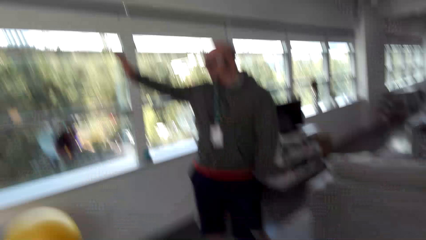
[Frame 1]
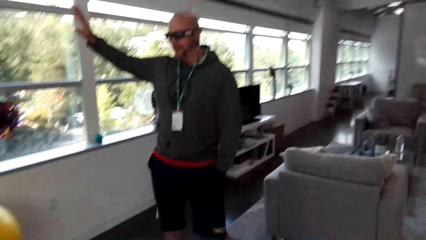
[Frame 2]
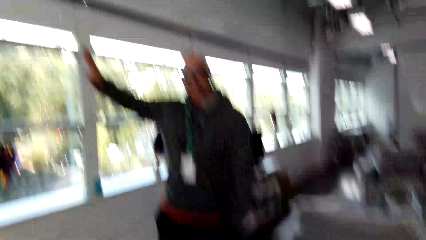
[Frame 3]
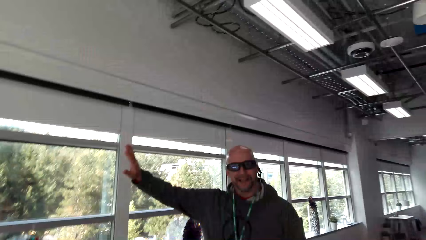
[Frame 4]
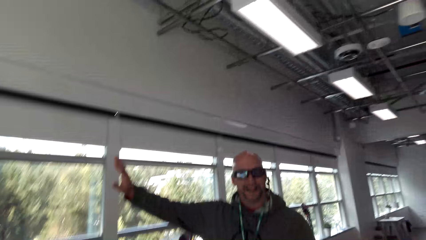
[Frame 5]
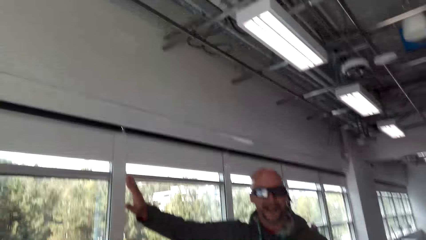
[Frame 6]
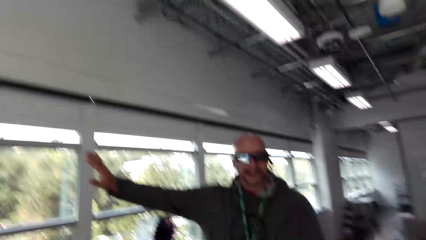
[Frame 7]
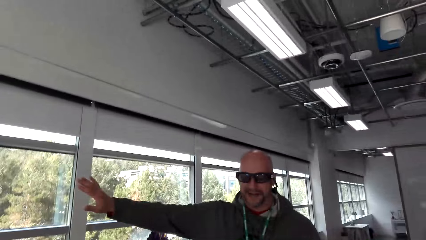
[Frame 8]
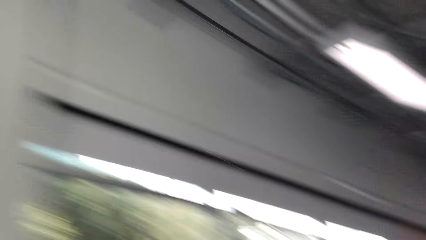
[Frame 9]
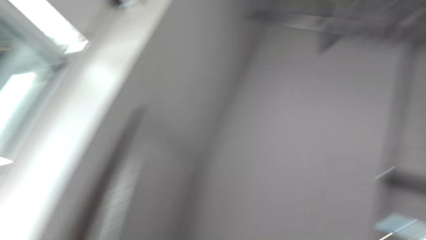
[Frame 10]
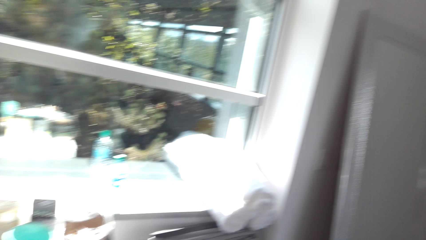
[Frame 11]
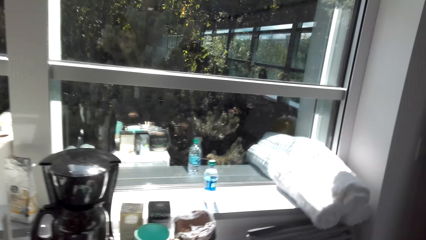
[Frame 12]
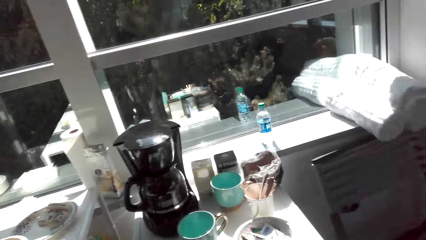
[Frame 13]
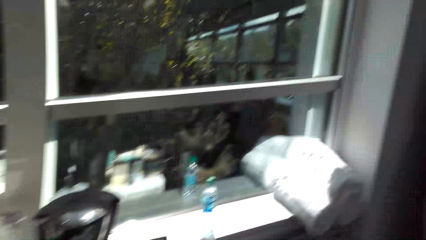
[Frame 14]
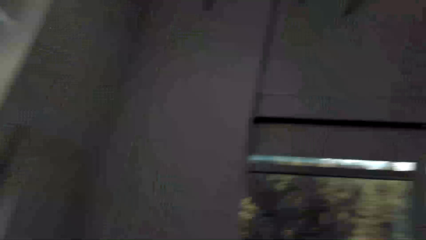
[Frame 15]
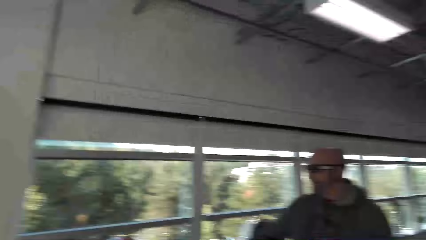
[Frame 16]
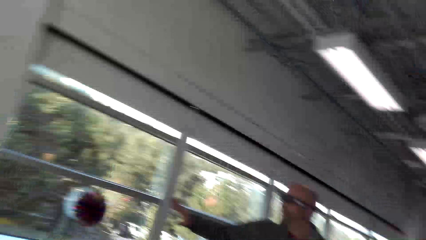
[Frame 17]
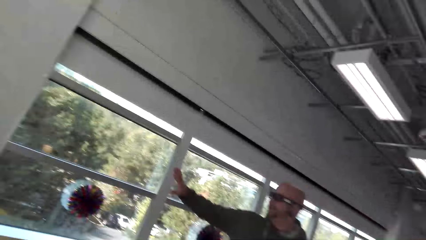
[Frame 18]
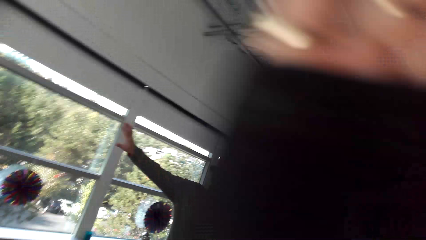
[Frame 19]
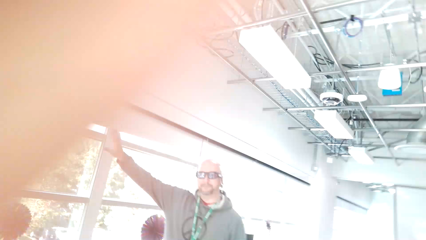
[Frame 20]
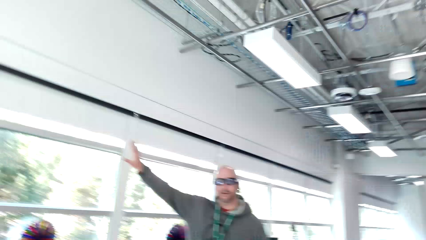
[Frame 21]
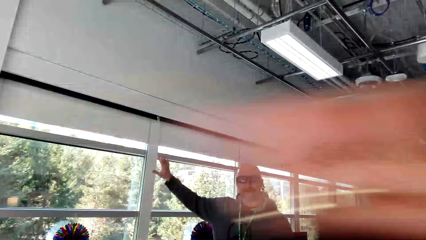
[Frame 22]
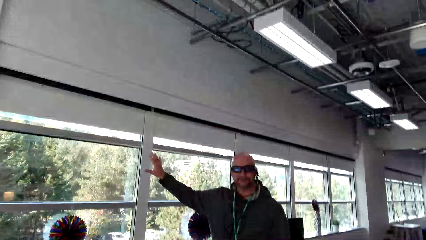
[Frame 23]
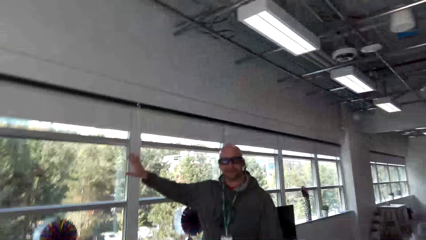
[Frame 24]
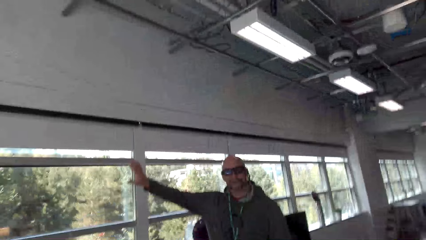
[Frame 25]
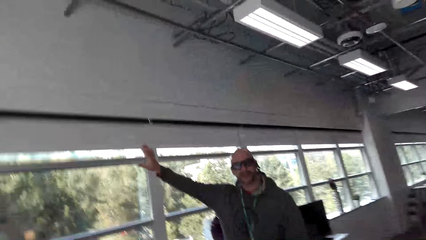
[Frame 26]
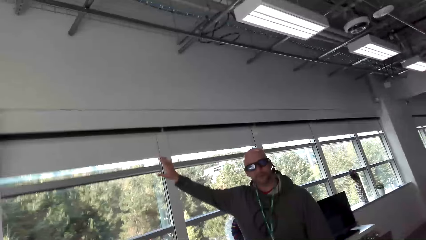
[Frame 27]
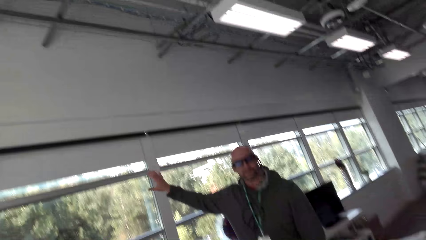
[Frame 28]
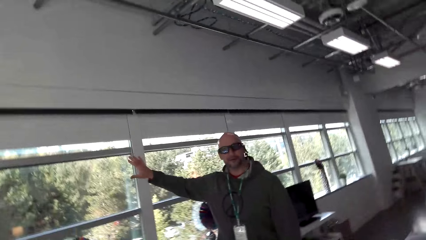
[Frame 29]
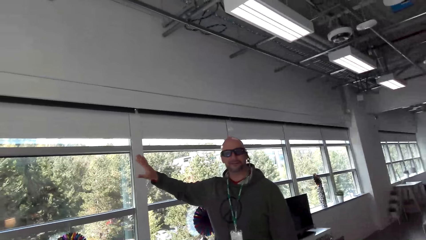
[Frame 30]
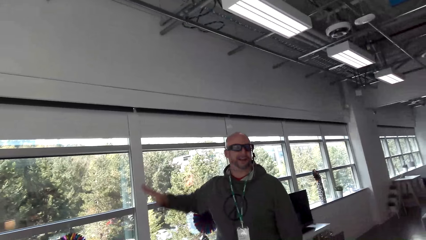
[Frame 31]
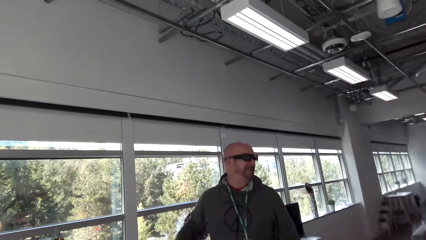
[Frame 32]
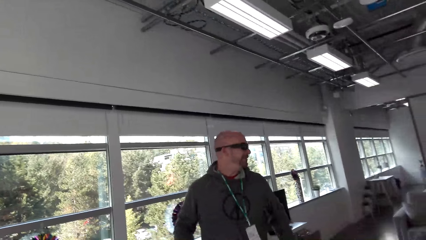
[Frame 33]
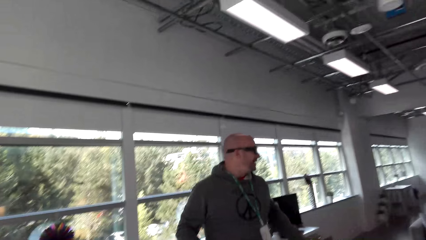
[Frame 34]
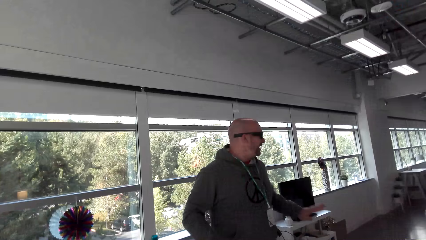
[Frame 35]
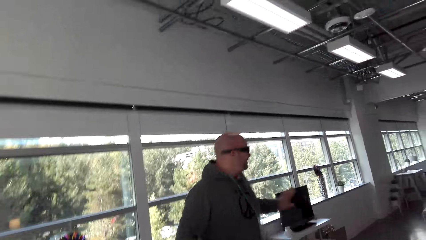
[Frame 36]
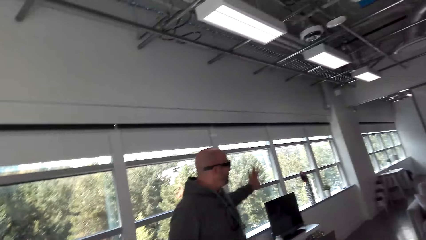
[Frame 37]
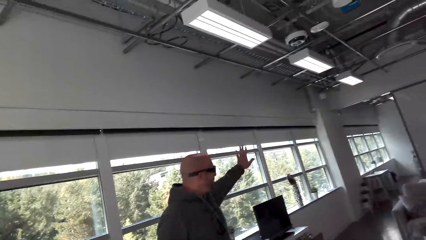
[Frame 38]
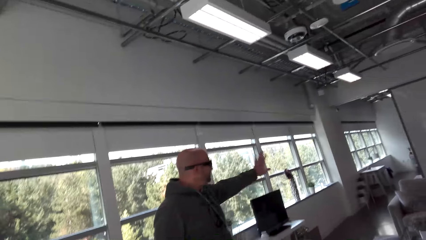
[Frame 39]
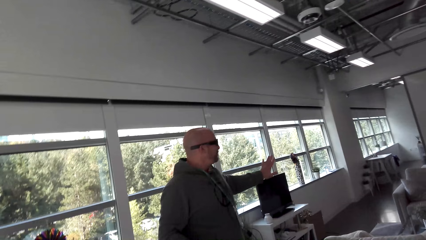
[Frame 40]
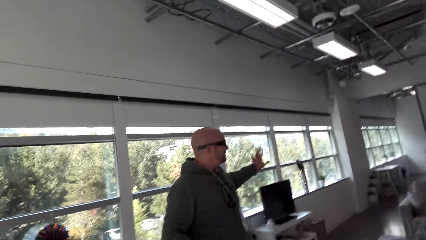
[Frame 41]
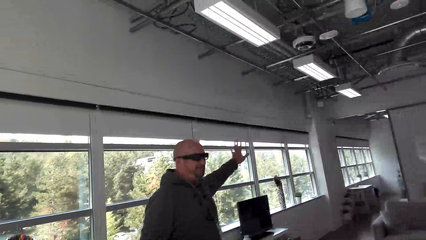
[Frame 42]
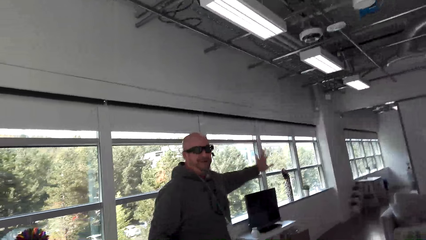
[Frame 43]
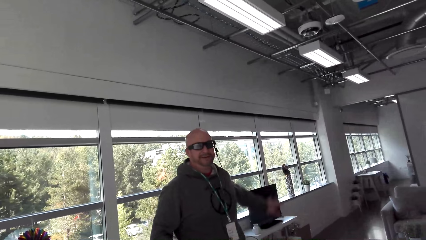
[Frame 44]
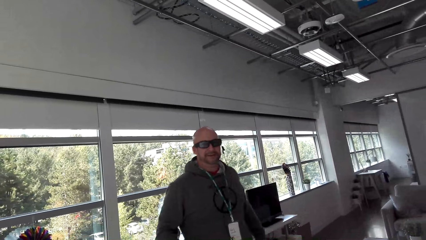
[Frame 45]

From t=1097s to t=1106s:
The camera wearer moves her body. She looks around. A man converses with the camera wearer.

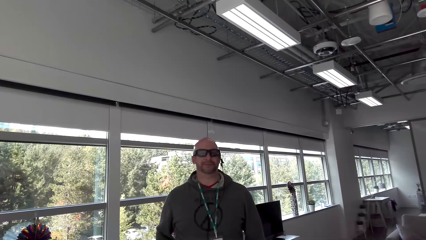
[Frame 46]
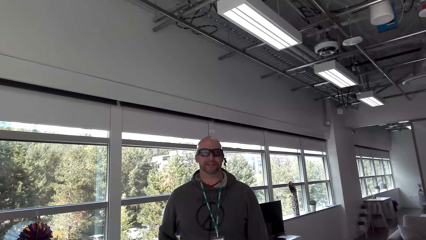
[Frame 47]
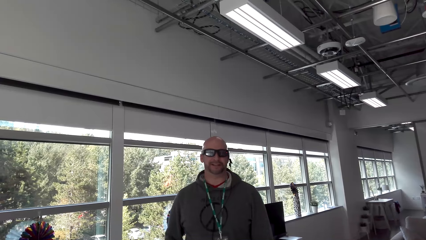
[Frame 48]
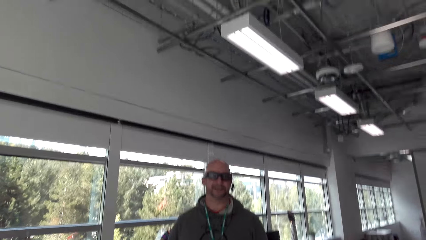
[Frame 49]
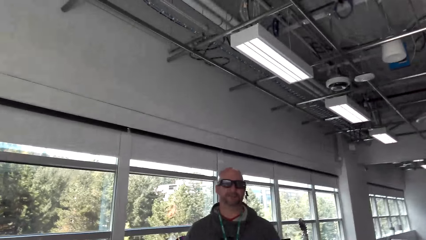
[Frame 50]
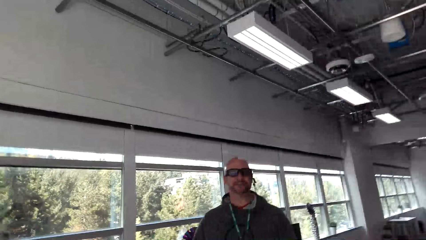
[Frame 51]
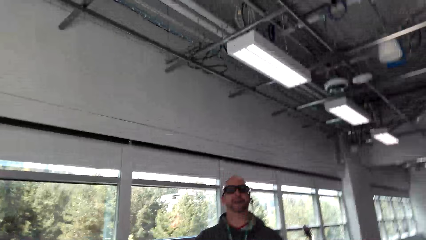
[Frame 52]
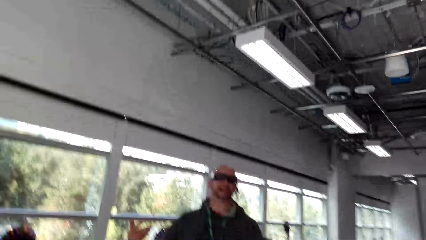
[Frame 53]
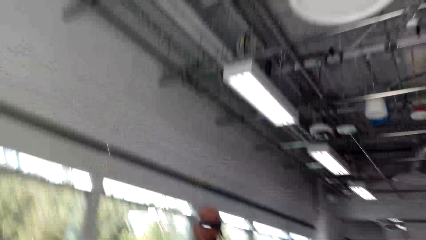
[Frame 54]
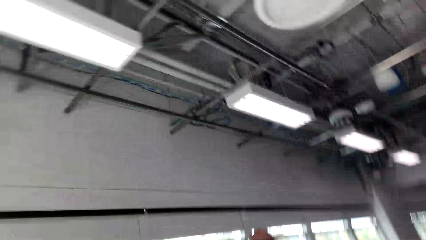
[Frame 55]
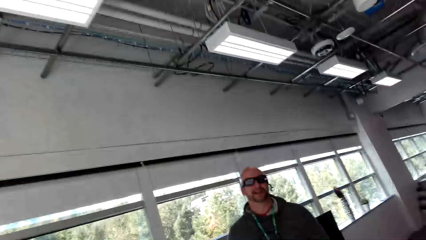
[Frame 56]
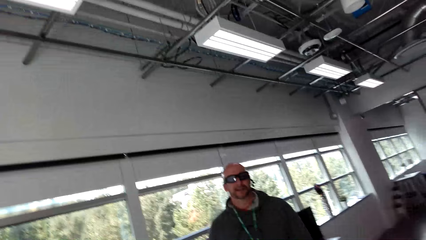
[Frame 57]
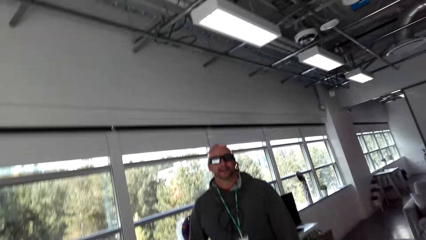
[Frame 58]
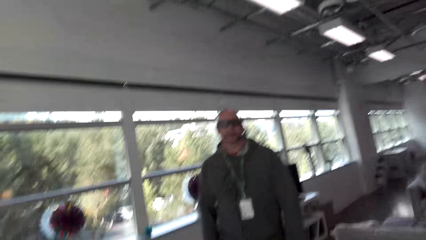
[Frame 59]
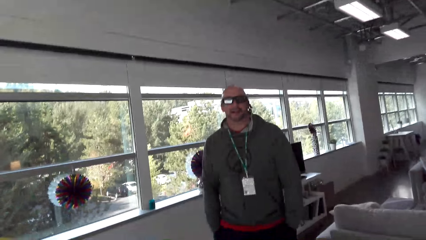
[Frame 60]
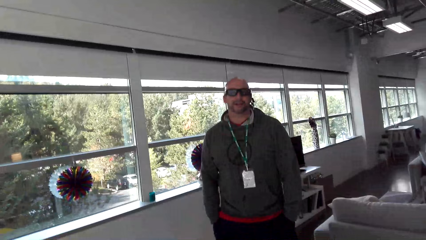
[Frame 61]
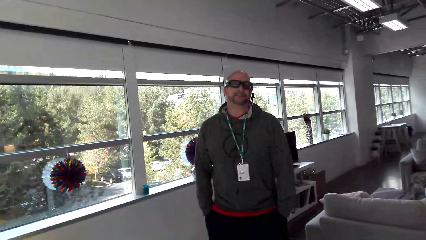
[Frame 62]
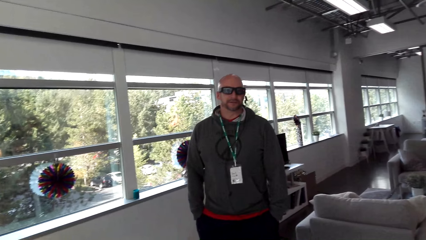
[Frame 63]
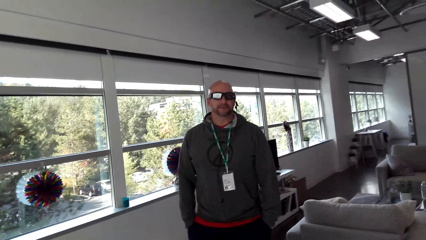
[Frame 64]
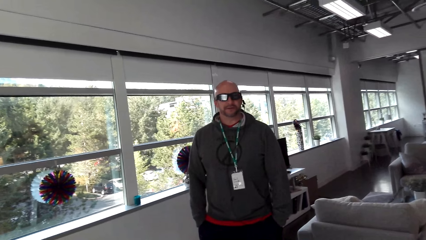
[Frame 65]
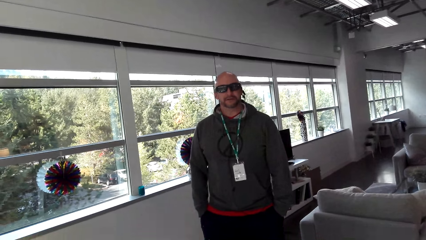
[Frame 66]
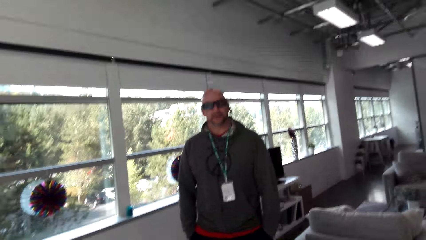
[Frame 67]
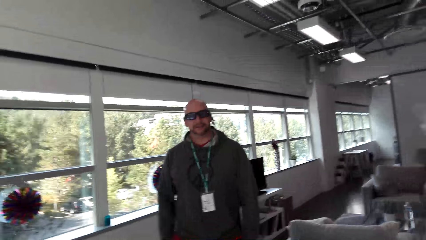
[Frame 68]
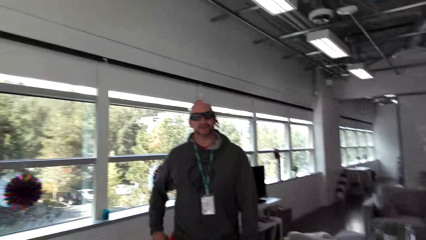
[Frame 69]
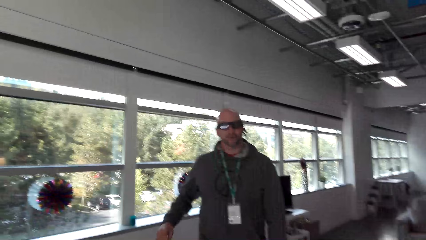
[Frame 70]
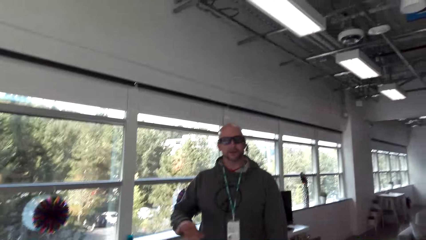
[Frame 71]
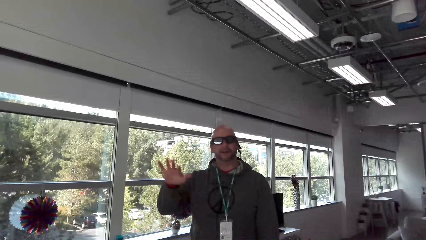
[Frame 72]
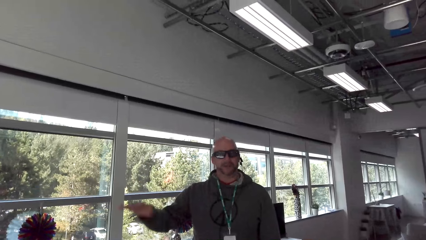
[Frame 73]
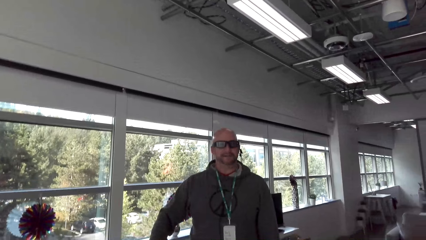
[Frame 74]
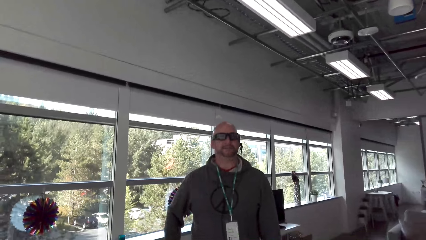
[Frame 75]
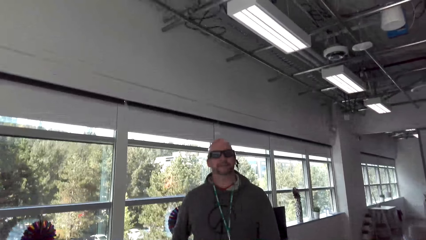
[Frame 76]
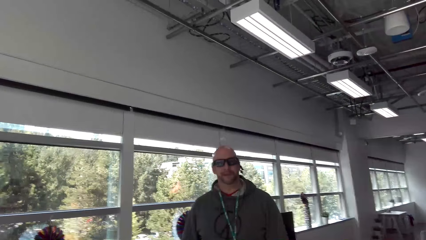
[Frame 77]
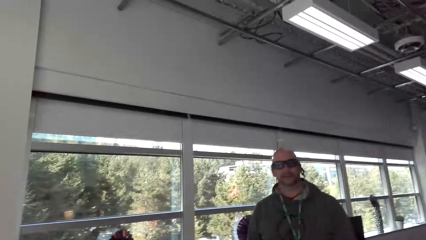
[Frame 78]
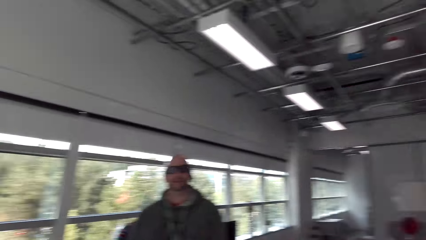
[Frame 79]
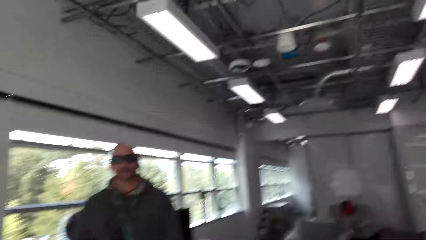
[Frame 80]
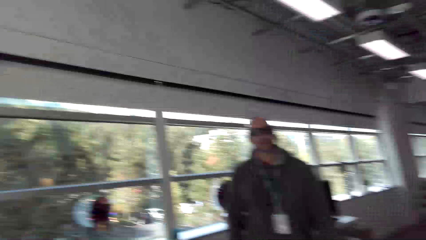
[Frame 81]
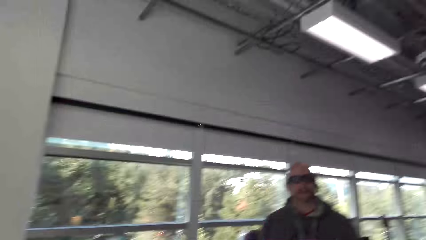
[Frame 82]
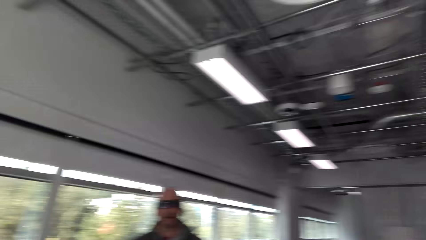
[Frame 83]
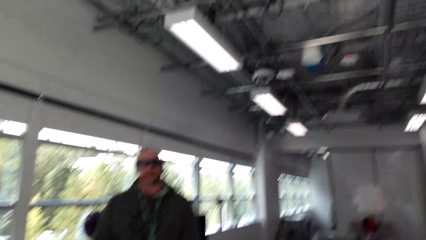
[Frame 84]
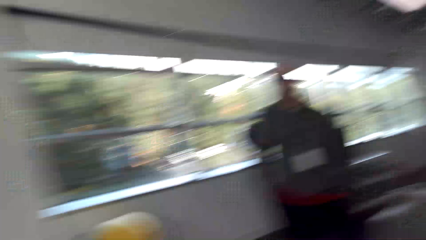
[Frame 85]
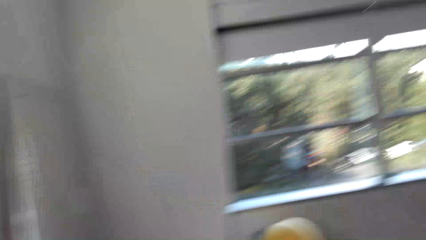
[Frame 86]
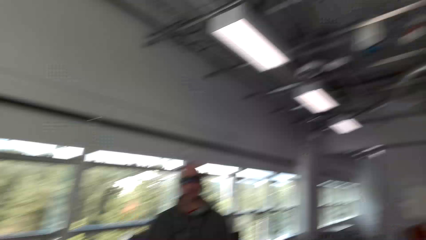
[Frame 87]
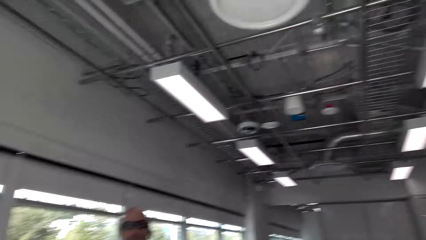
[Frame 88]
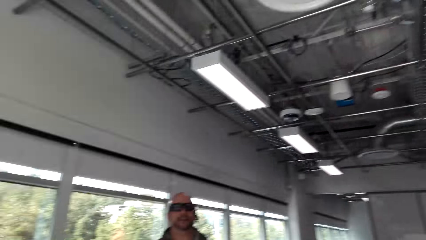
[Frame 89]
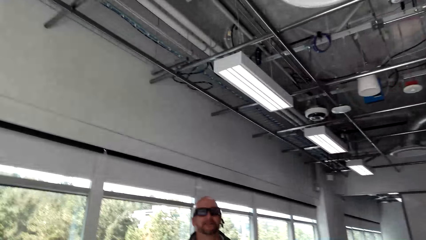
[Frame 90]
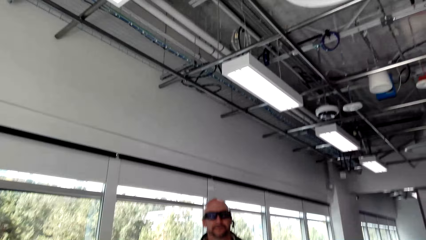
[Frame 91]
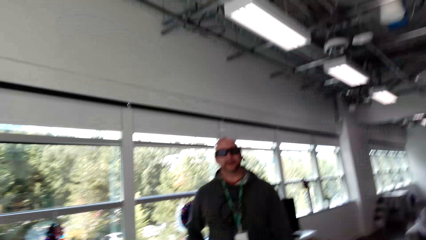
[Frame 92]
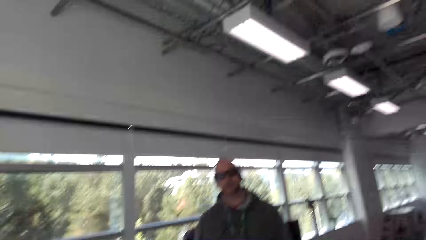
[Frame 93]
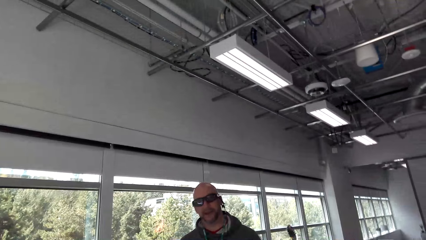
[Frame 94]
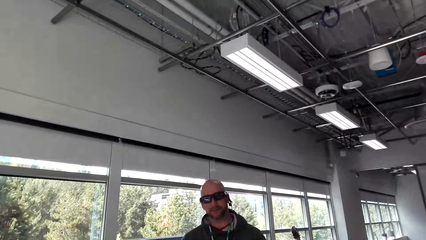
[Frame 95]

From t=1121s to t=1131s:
The camera wearer moves her head. She looks around. A man converses with the camera wearer.
